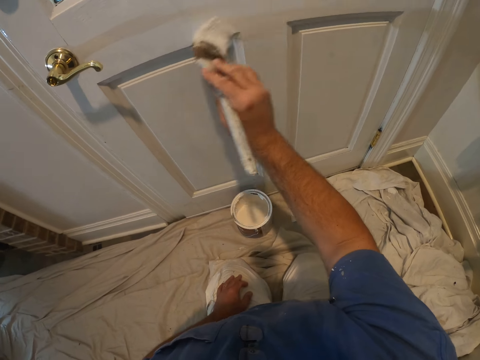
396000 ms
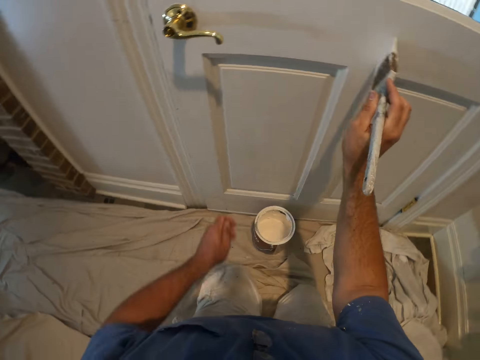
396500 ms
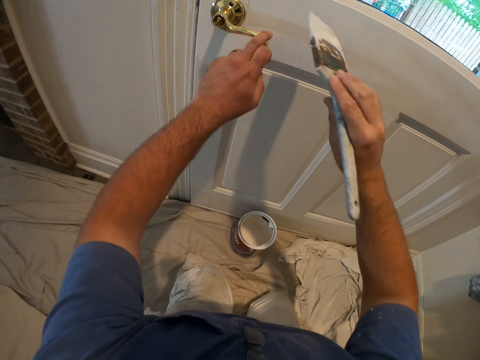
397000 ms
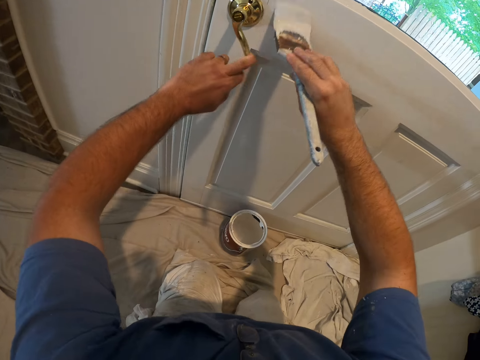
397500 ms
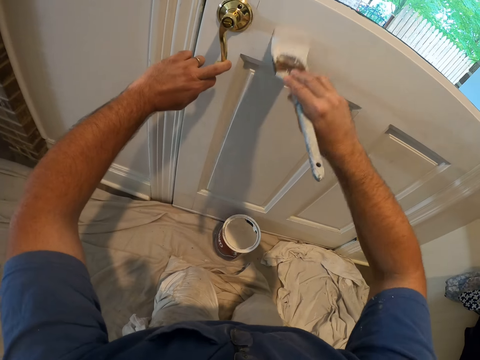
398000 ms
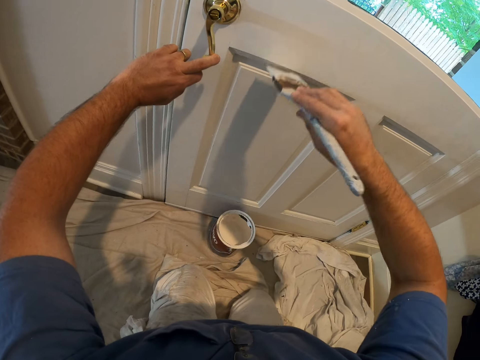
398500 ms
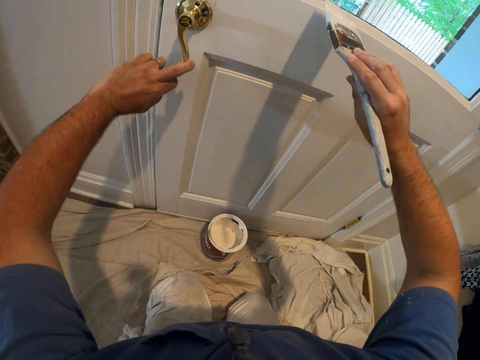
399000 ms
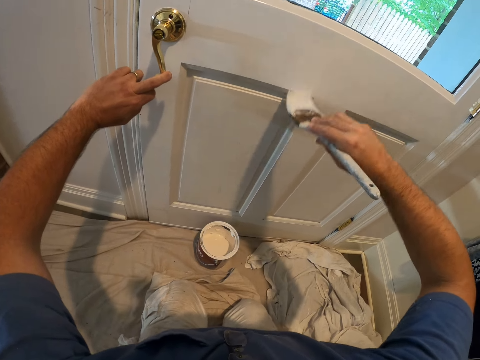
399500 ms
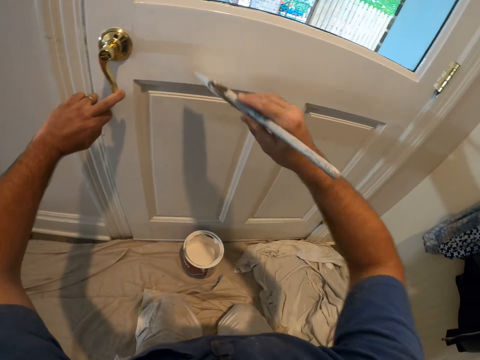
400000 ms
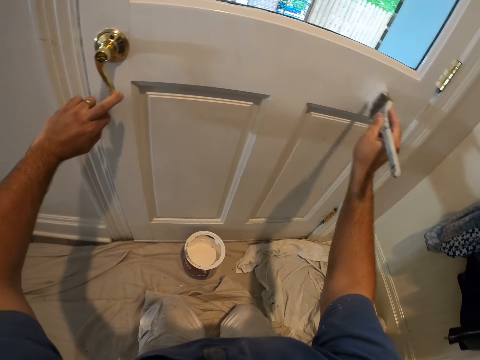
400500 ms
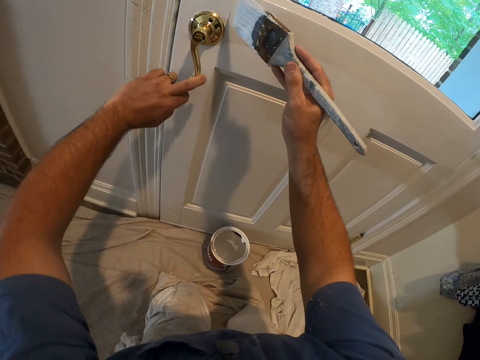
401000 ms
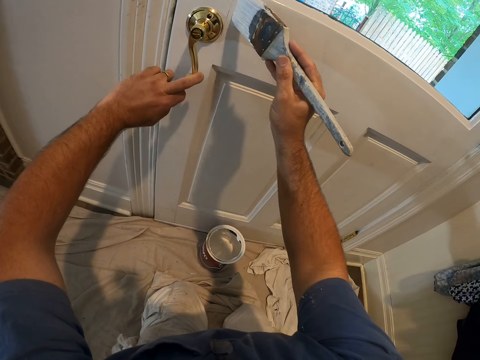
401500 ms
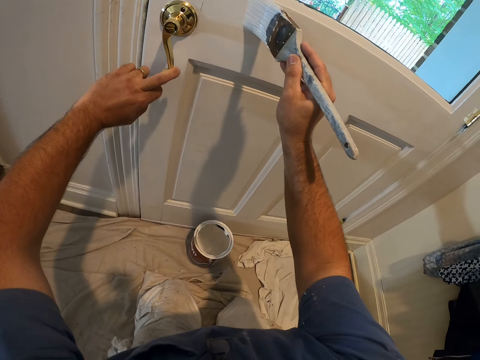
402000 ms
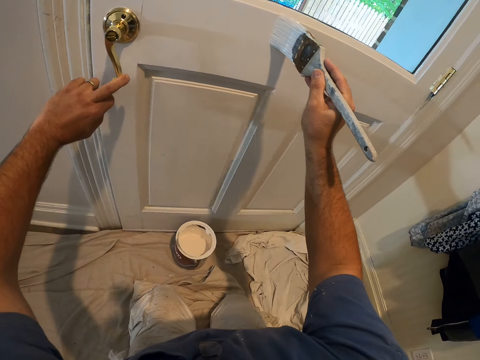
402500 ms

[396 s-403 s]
The camera wearer turns the door handle with his left hand.

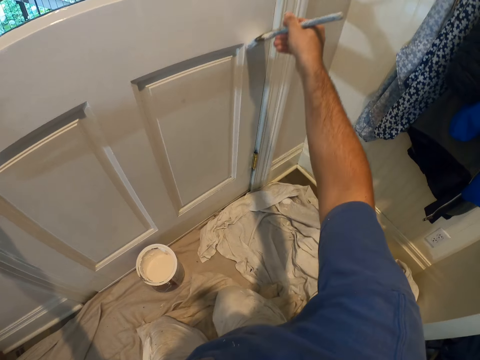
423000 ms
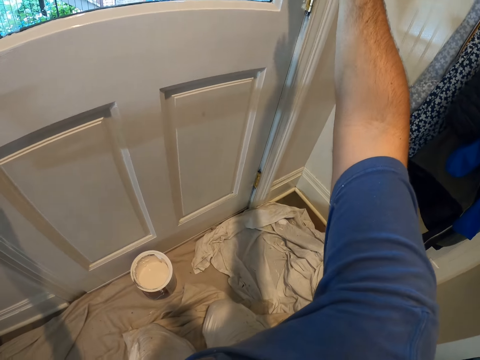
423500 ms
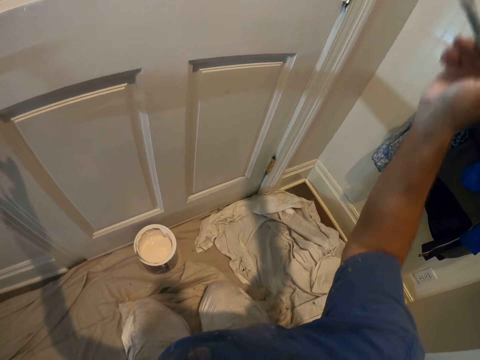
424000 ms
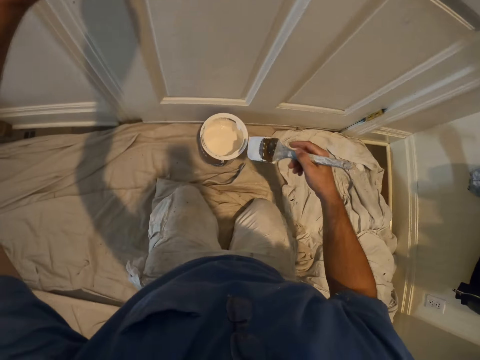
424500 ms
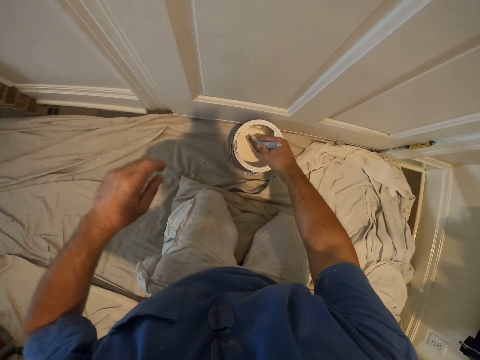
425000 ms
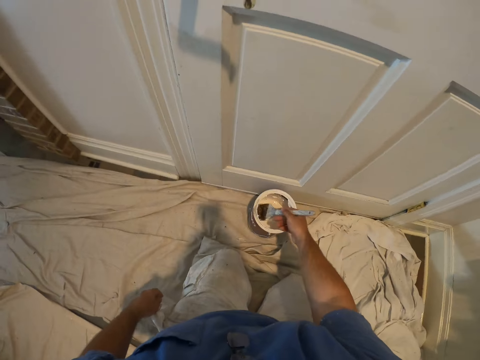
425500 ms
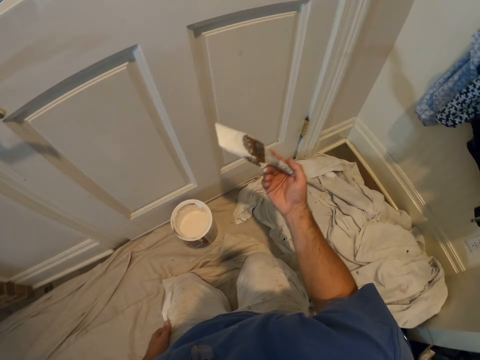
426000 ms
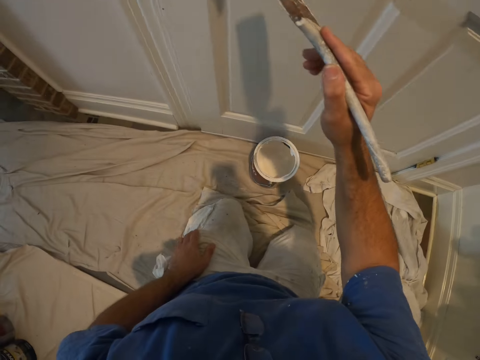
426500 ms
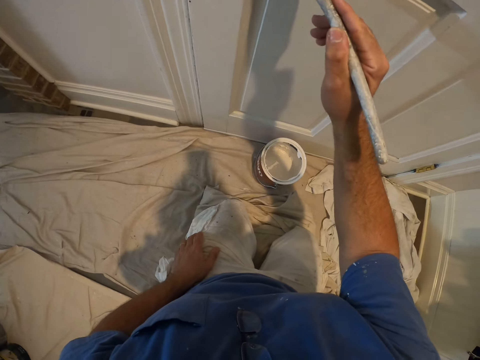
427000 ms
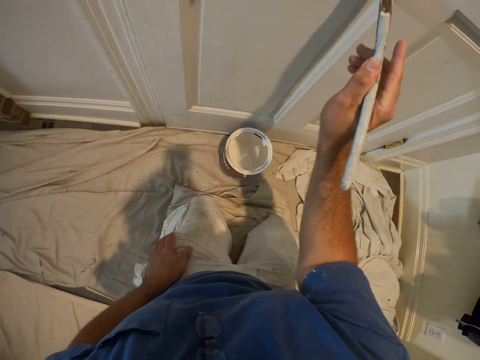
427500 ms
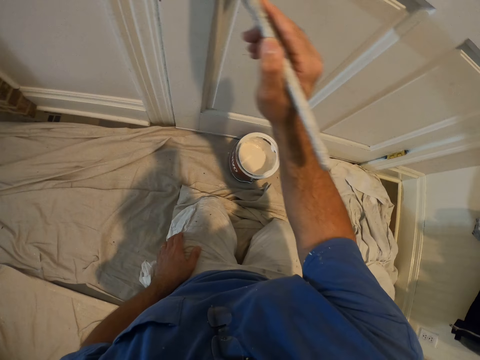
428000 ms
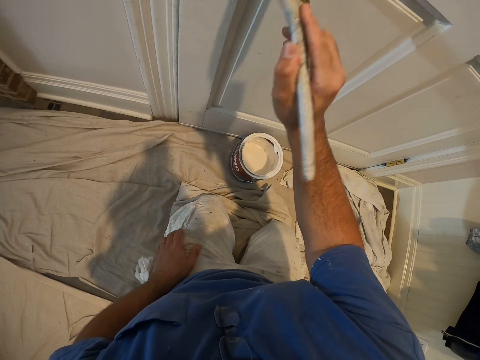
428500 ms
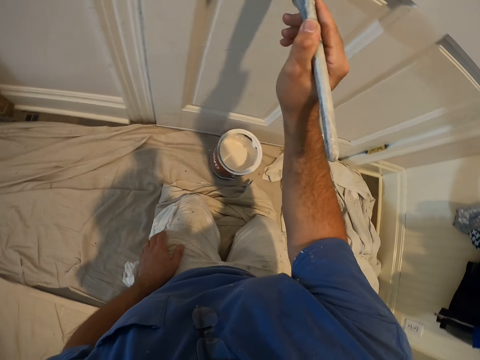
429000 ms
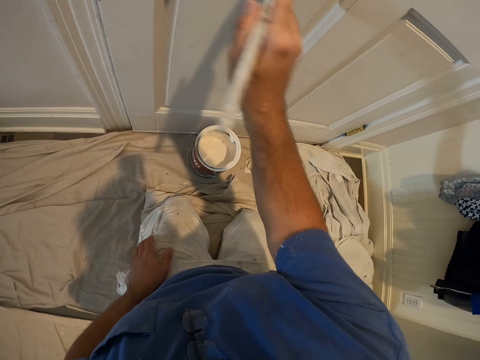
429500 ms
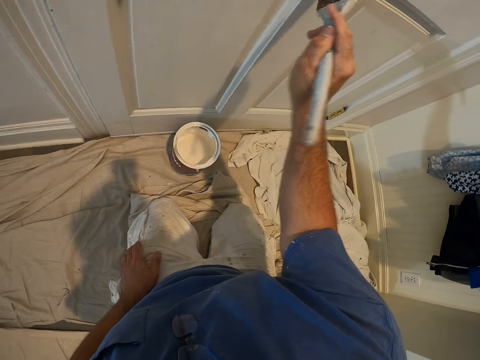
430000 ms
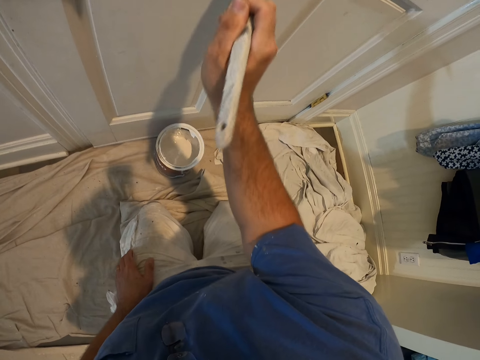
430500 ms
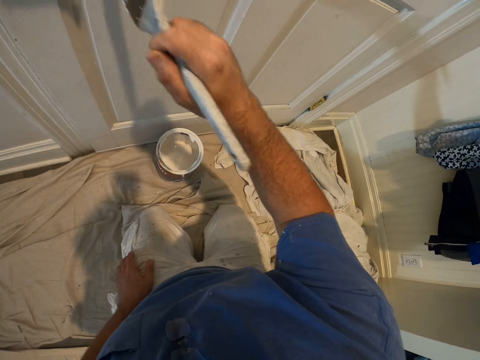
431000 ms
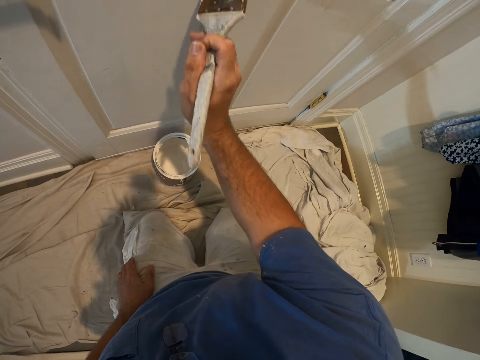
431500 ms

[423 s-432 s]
The camera wearer removes his left hand from the door handle. He dips the paintbrush into the bucket of paint. He continues painting the door with the paintbrush.

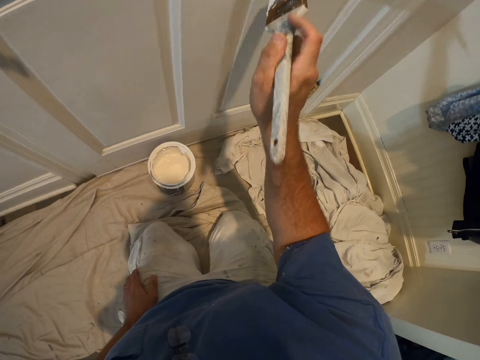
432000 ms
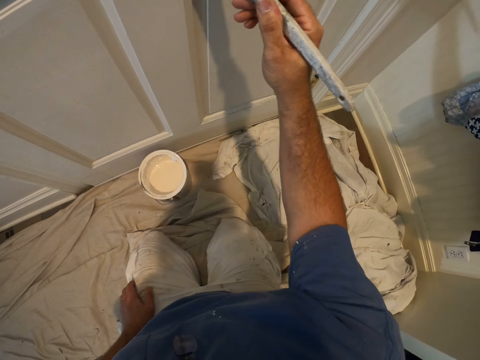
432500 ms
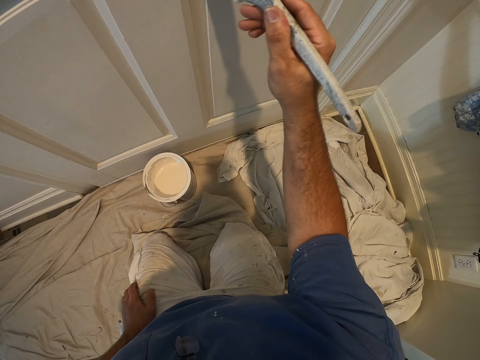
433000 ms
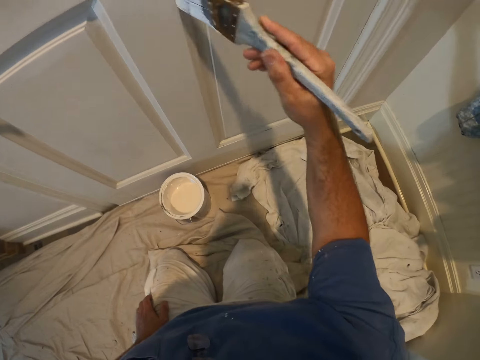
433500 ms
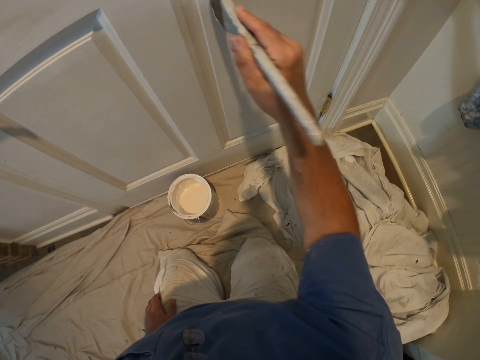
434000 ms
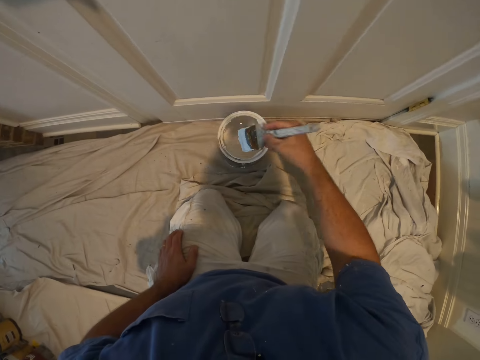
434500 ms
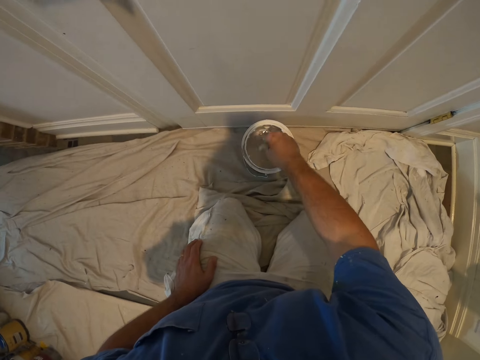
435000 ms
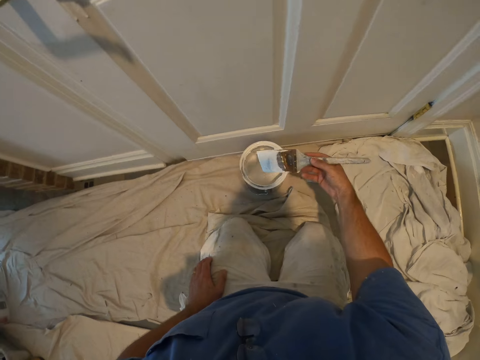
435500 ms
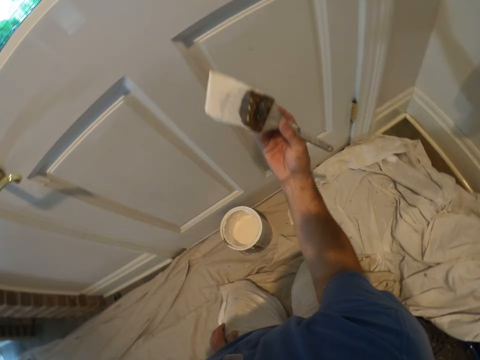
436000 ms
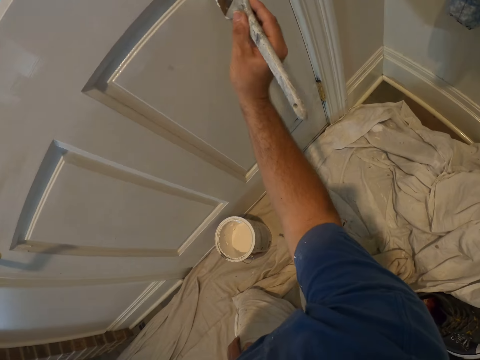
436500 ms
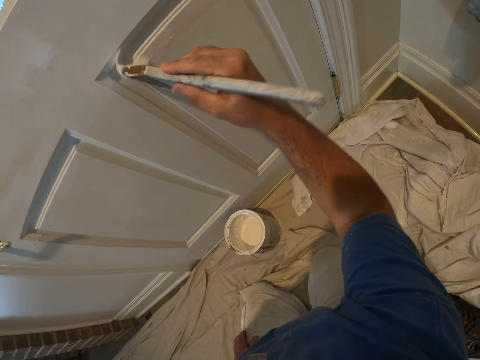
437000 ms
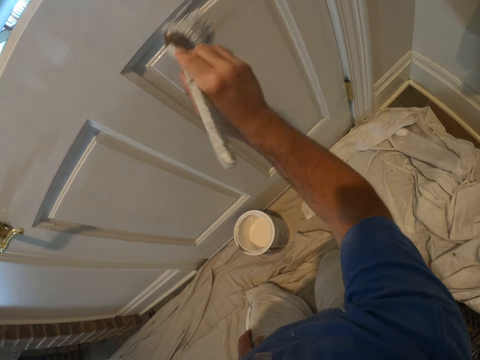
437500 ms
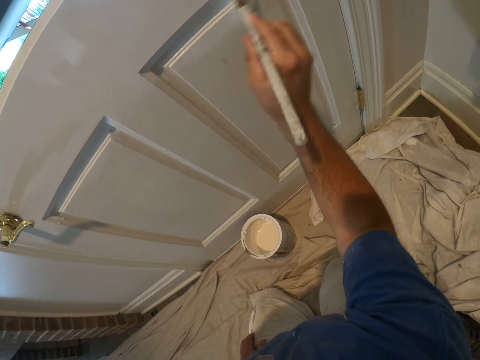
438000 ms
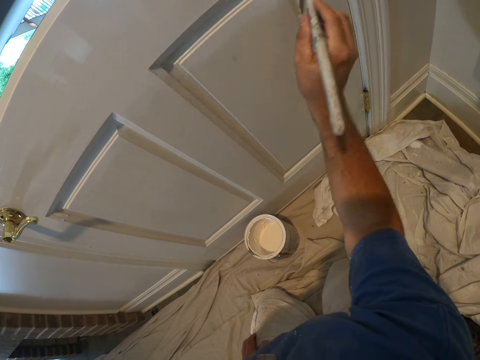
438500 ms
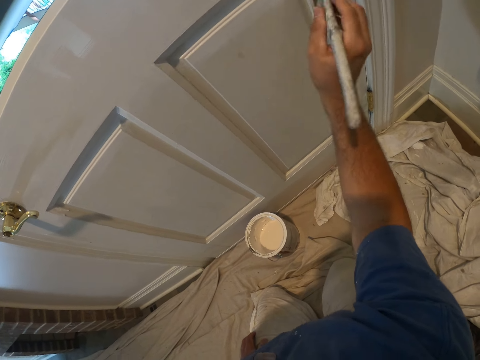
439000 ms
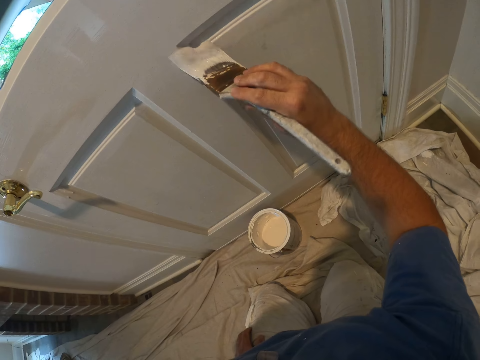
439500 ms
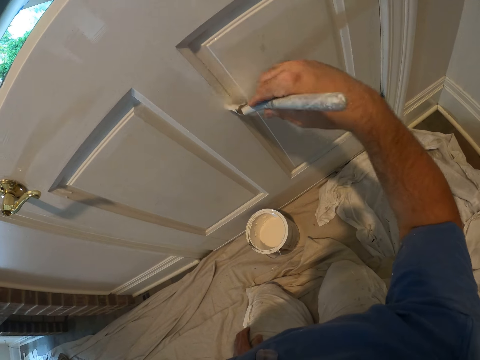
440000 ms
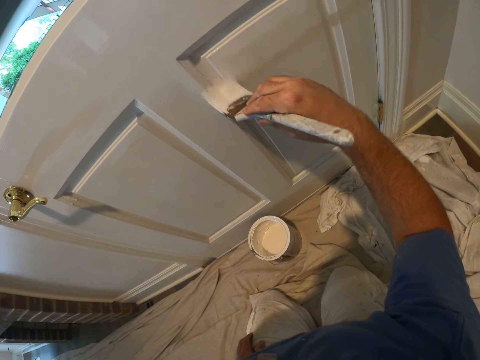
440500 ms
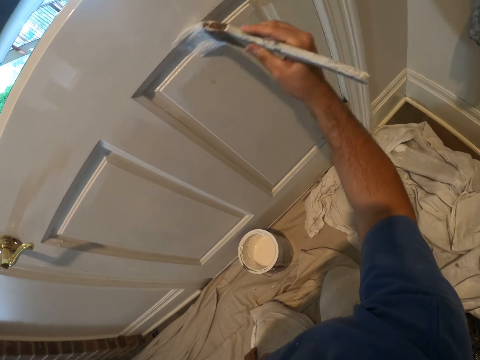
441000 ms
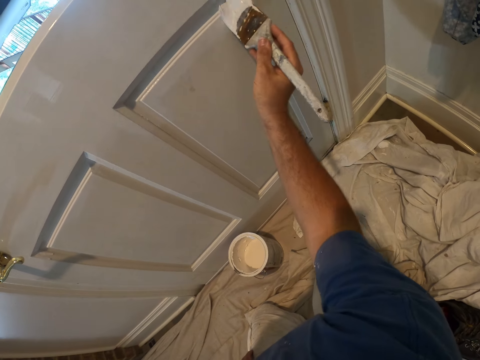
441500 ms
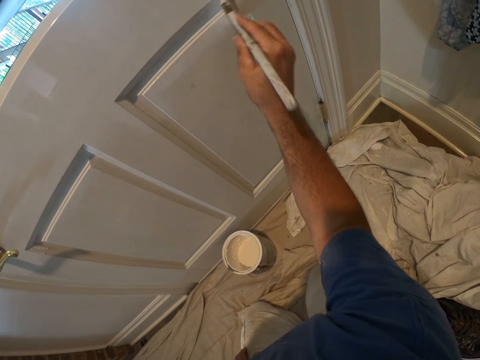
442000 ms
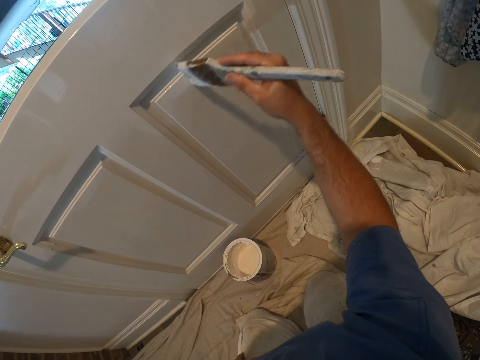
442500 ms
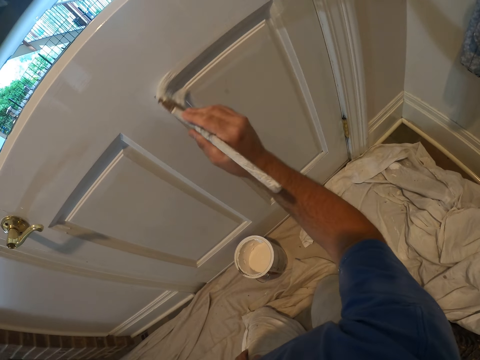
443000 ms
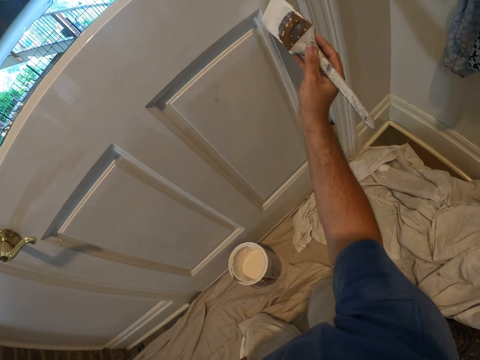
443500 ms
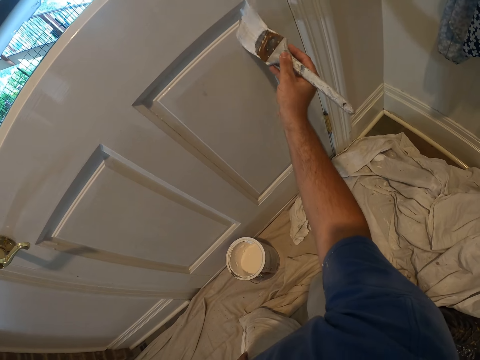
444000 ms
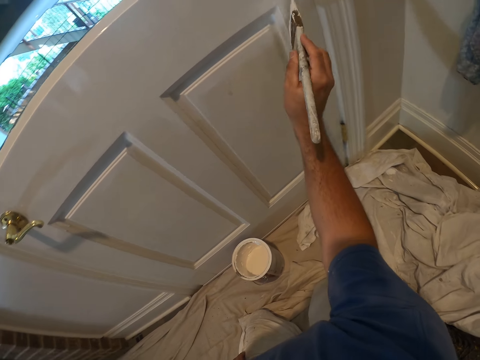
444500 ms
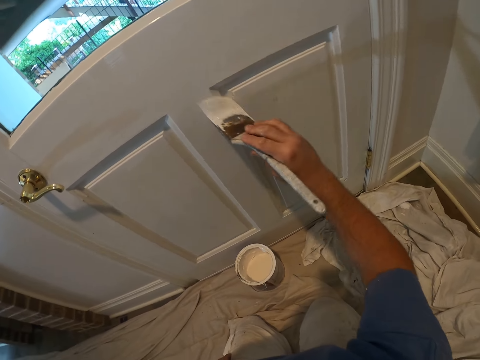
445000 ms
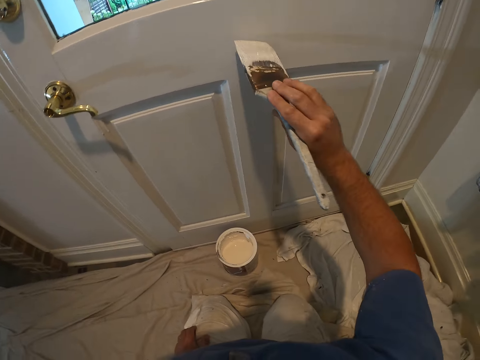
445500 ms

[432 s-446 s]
The camera wearer dips the paint brush into the bucket of paint. They continue painting the door with the paint brush.
